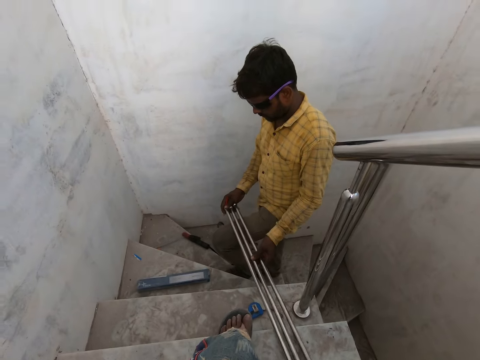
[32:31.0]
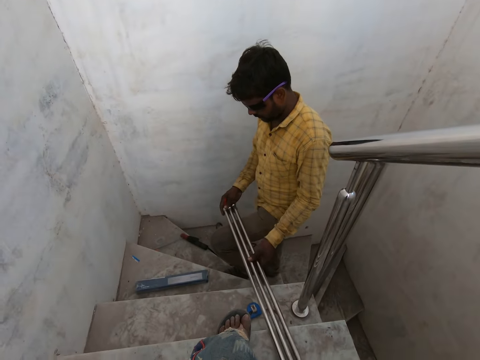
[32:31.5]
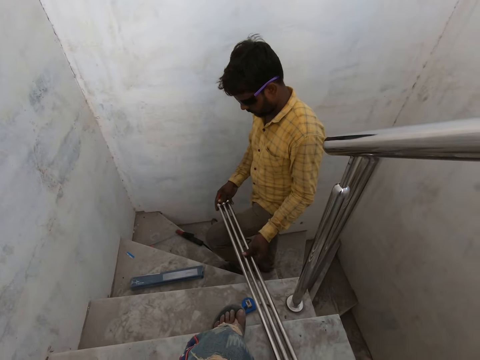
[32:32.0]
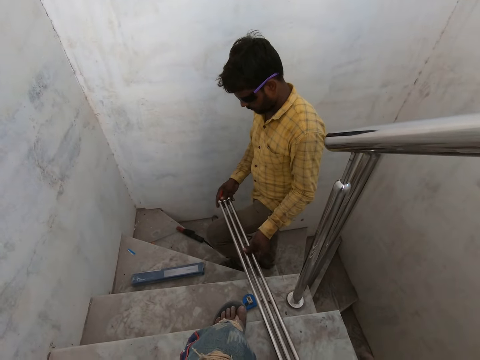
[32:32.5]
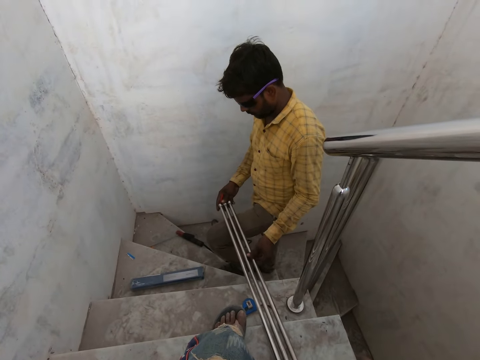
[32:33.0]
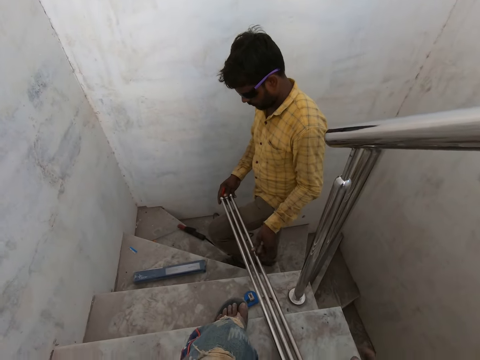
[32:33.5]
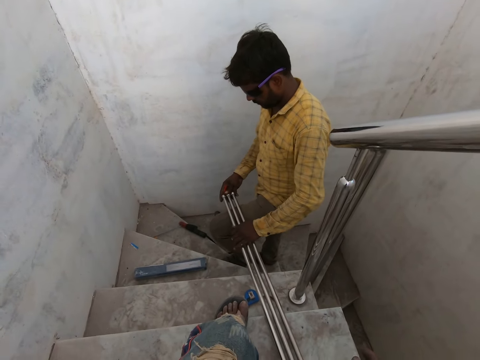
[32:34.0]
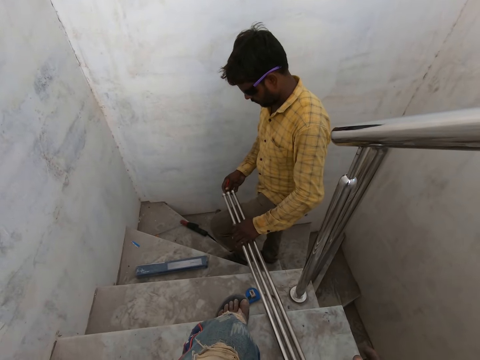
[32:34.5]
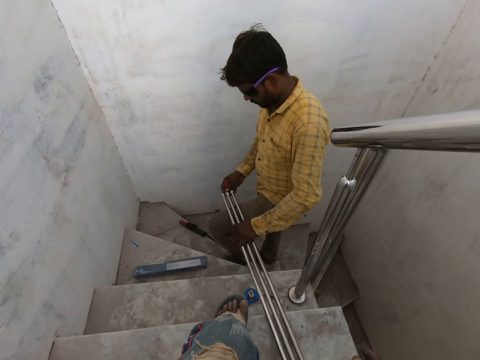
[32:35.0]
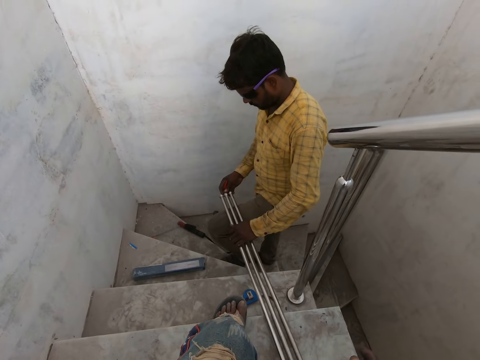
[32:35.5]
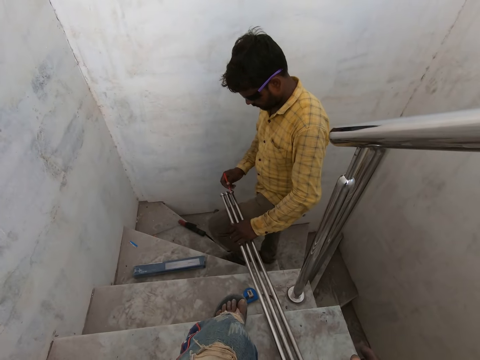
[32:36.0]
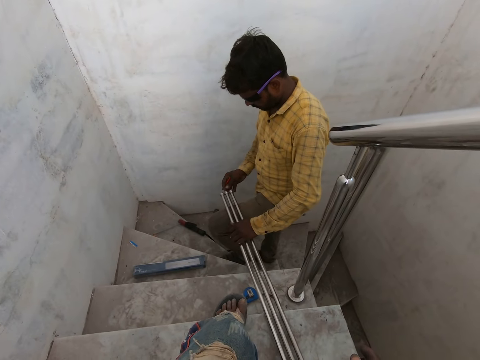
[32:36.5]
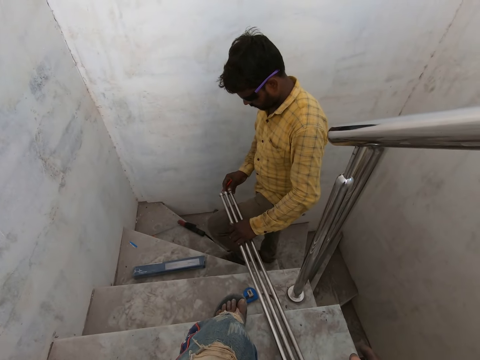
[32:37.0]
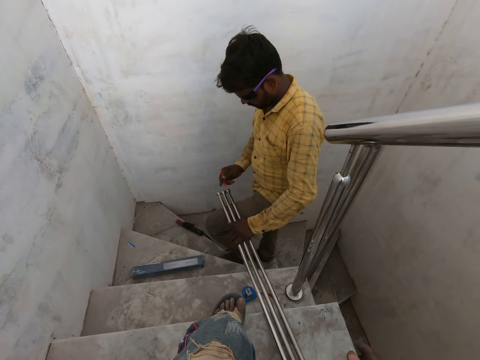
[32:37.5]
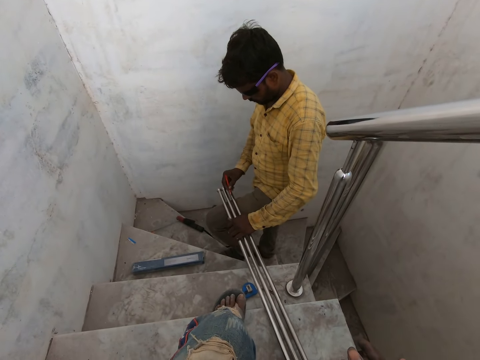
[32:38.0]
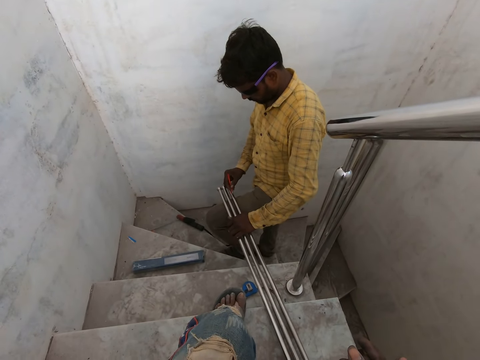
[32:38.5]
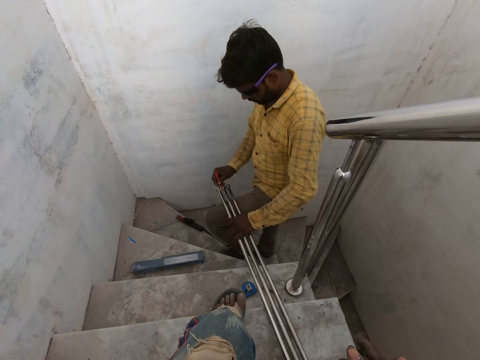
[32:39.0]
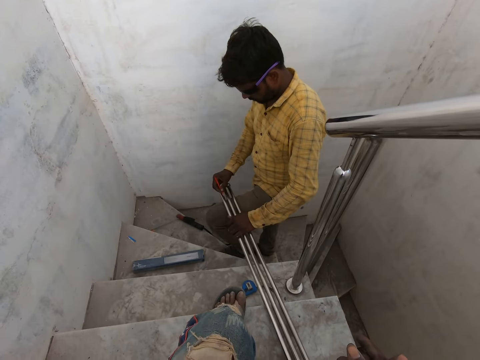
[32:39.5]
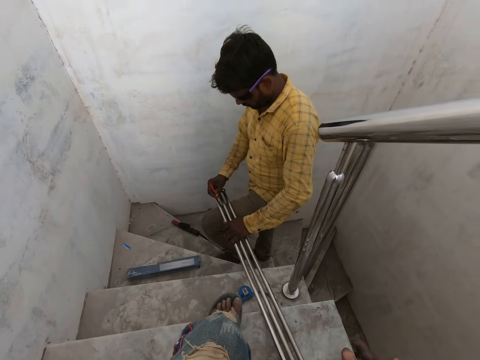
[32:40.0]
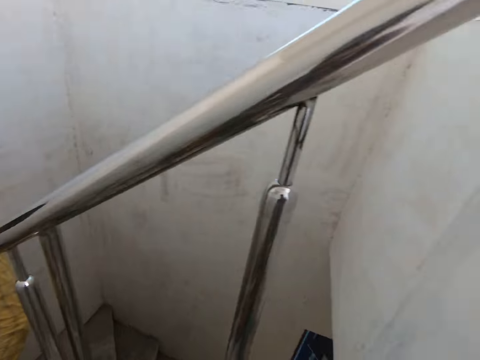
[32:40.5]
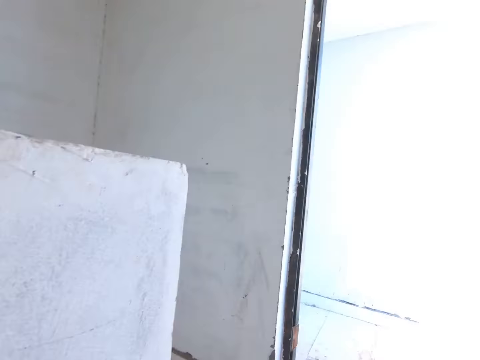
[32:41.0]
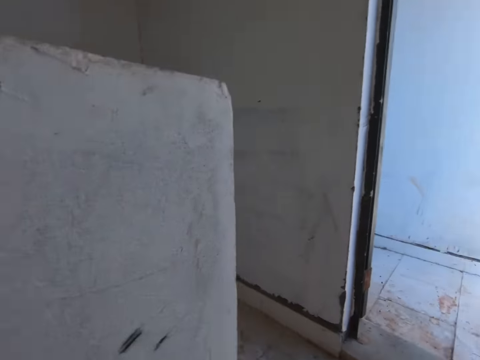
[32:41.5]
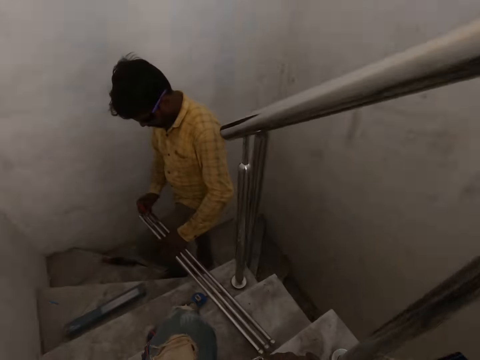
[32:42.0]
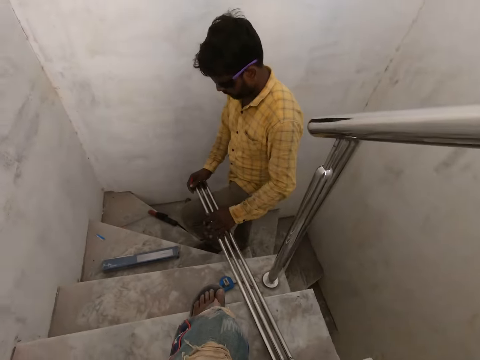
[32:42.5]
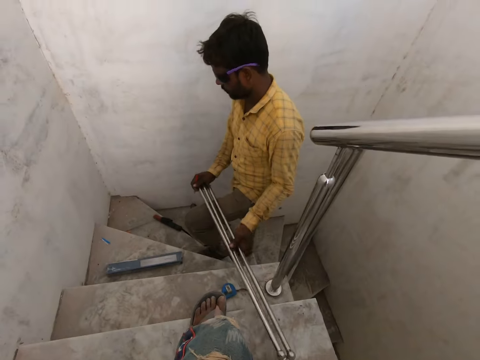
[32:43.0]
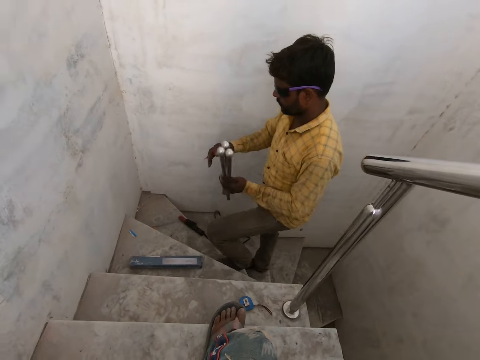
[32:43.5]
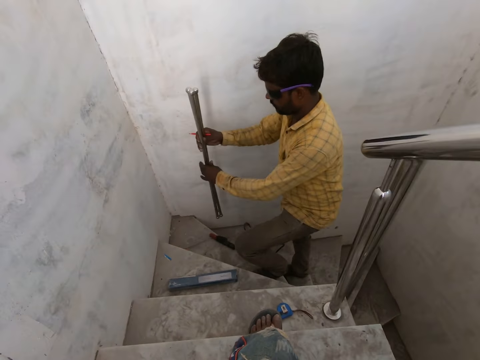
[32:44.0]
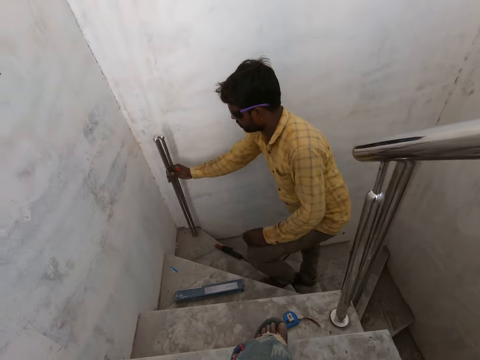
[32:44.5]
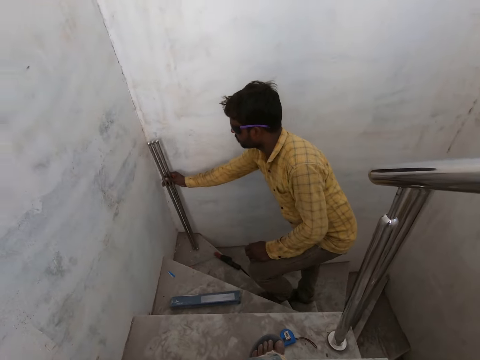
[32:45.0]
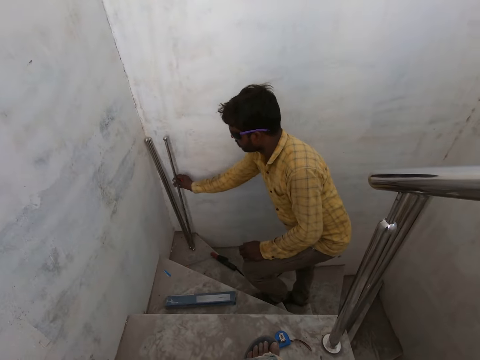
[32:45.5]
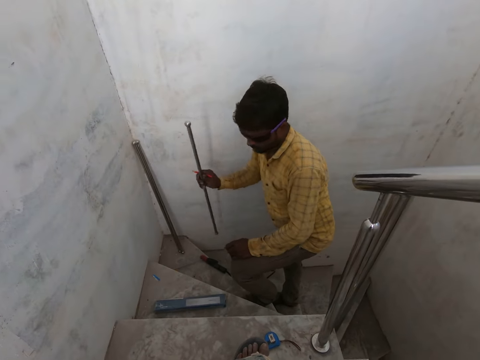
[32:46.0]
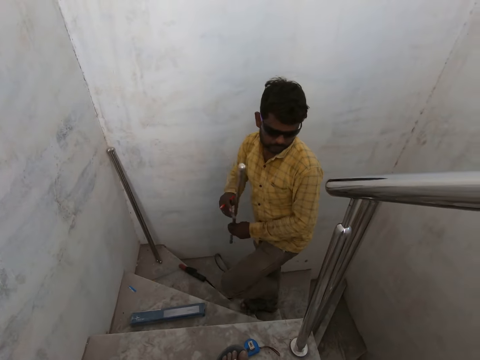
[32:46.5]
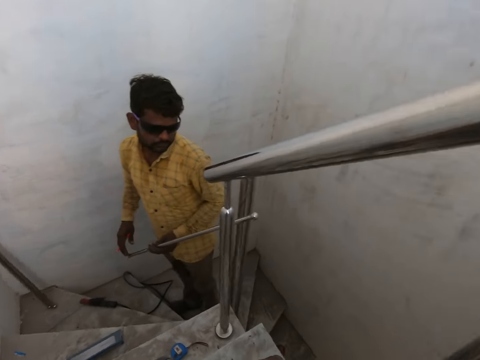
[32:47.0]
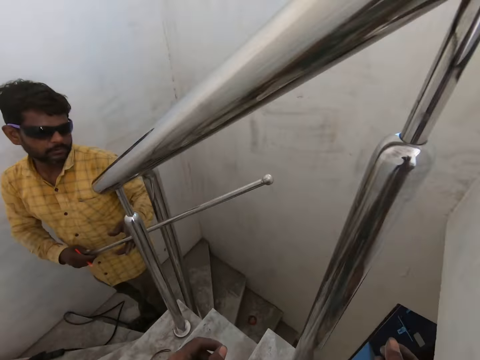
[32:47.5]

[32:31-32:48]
The camera wearer stares at the man. They stare at the man repeatedly. The man marks the stair railings on the staircase with the pen in his right hand. The camera wearer looks at the wall. They look at the man. The man places the stair railings on a wall in the house with his right hand. The camera wearer stares at the man. The man picks up a stair railing with his right hand from the wall.

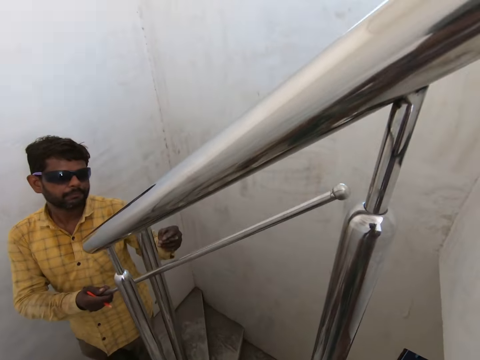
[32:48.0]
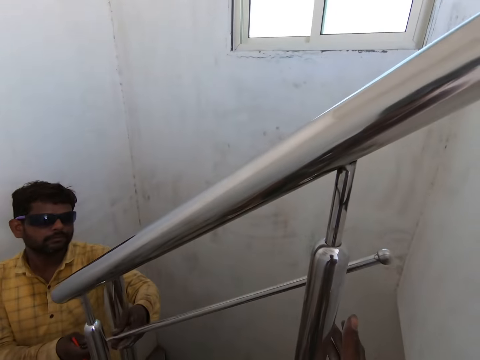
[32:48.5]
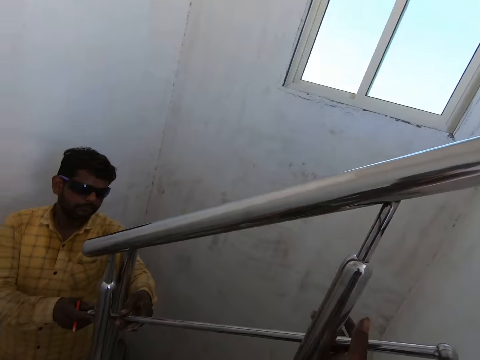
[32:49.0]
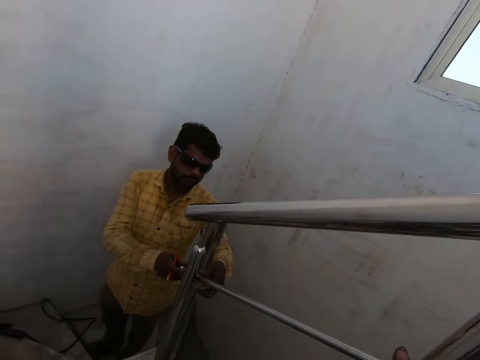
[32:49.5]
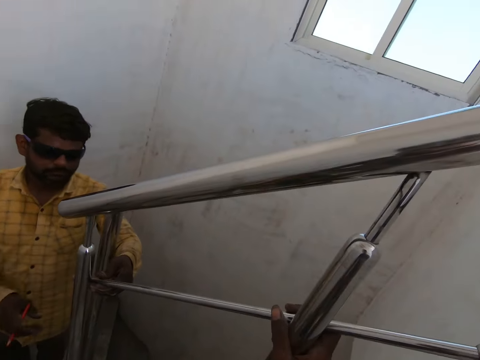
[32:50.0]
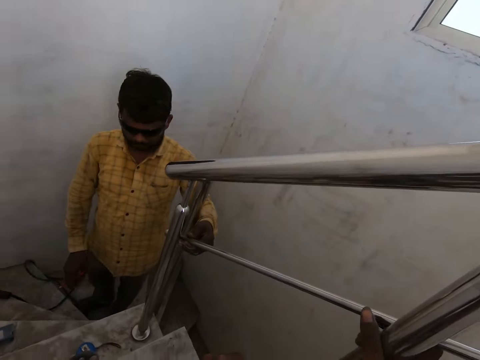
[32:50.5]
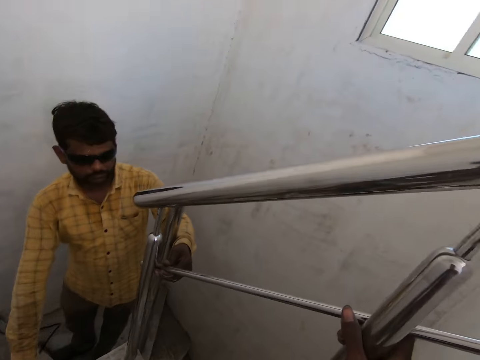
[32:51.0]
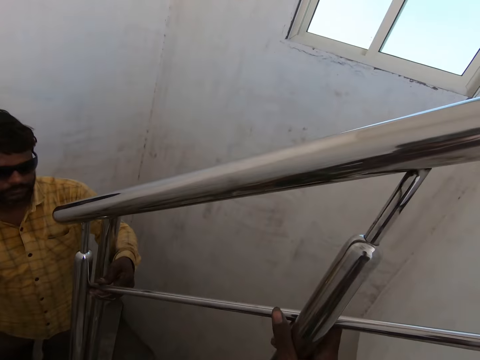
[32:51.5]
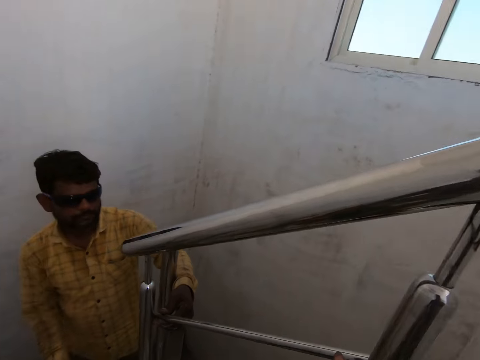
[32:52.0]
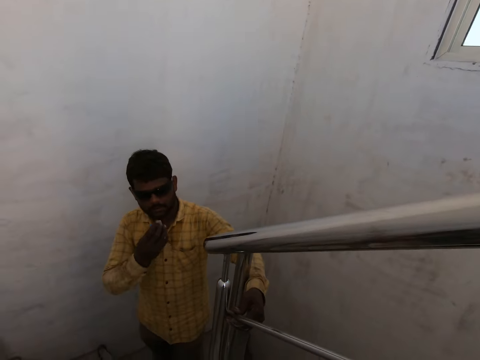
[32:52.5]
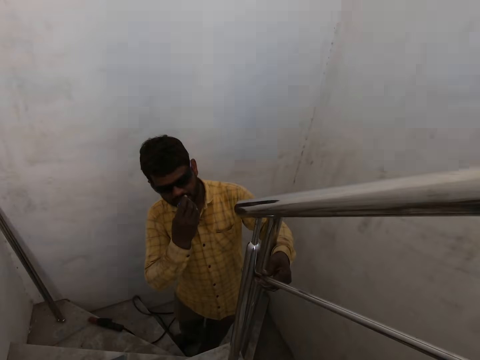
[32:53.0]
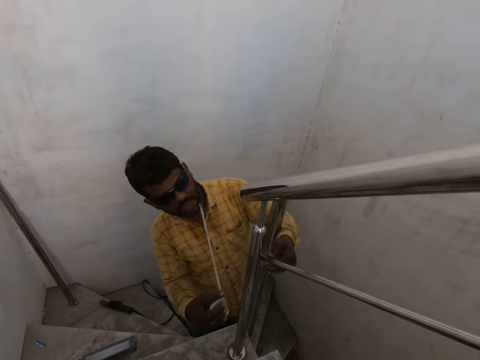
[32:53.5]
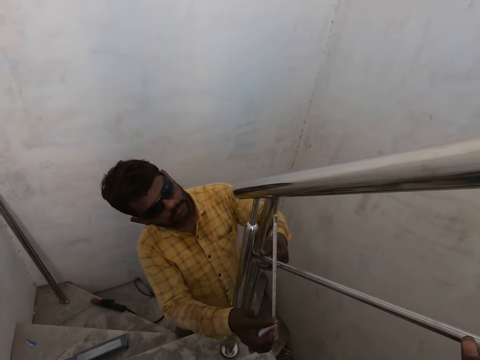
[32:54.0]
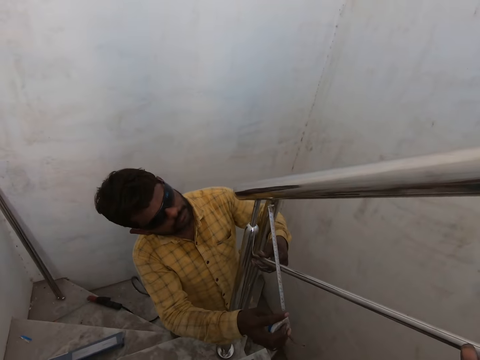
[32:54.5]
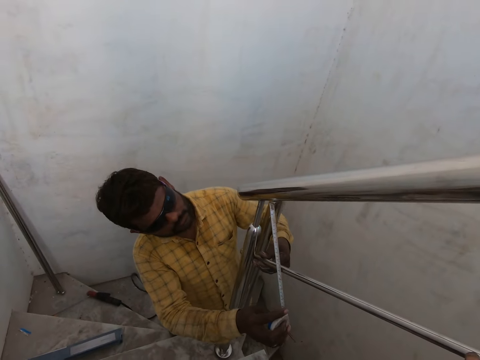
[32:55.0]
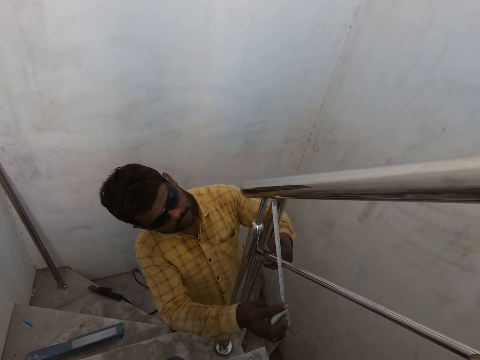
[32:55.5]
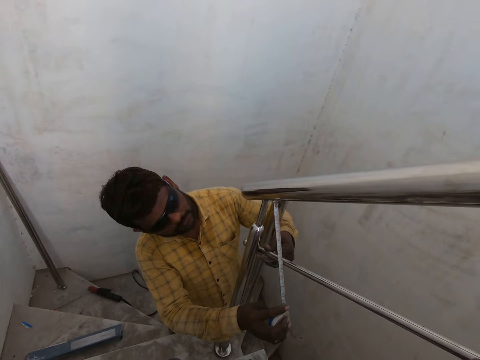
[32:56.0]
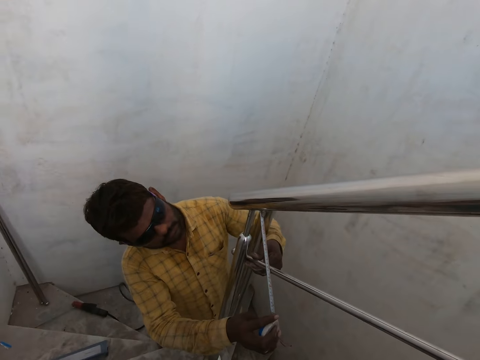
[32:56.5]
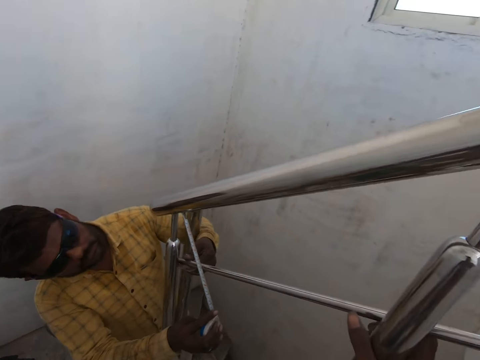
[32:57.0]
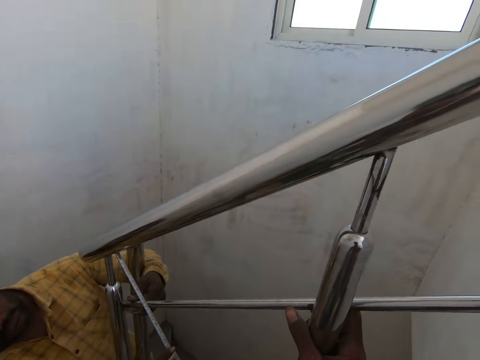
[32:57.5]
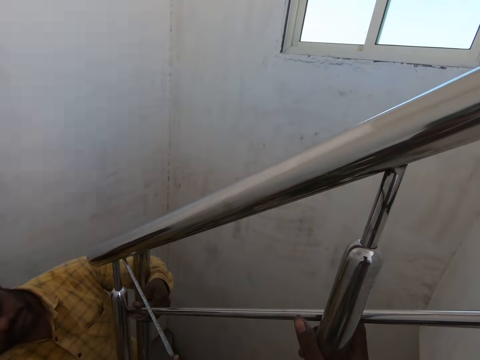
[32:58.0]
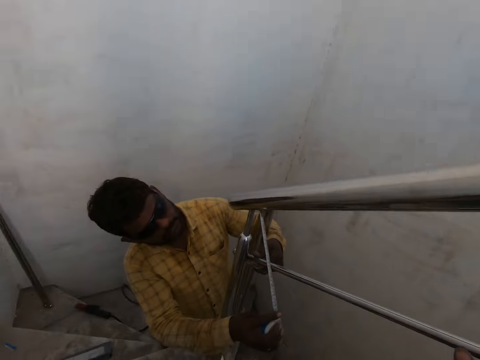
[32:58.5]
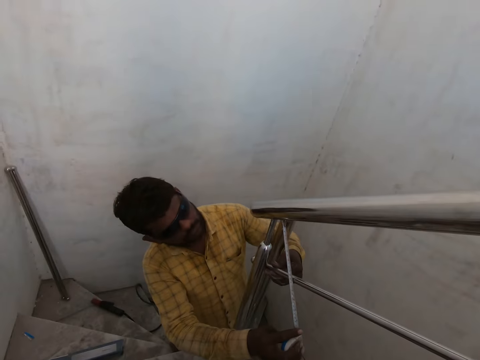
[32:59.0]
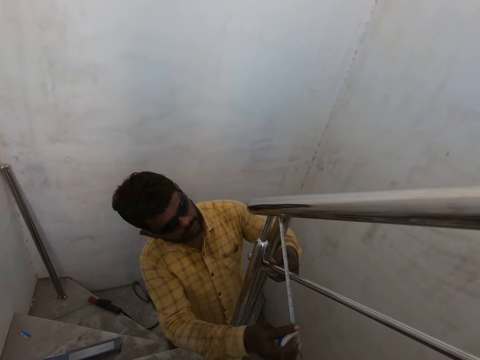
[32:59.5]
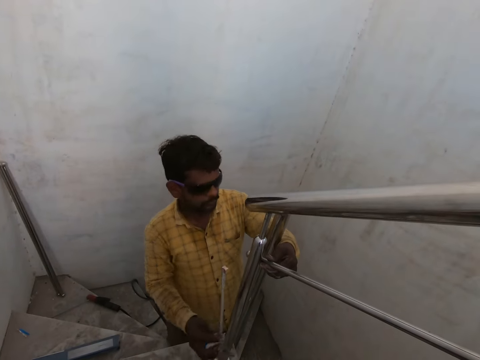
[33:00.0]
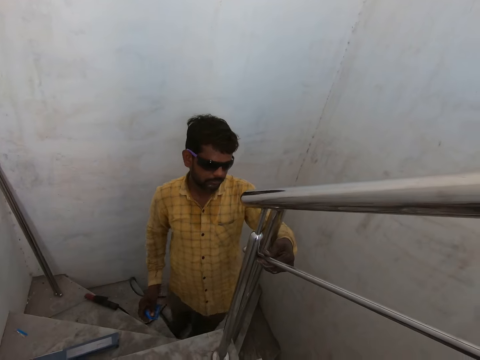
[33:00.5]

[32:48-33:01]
The camera wearer looks aside. The man sets the stair railing in his hands on the metal baluster. The camera wearer holds the stair railing firmly to the metal balusters with his right hand. He looks at the man. He looks aside. The man picks up the measuring tape from the staircase with his right hand. The camera wearer looks at the man. The man pulls out the measuring tape in his right hand with his mouth. The man measures the space between the baluster and a rail cap with the measuring tape in his right hand. The camera wearer stares at the man. He stares at the man again. He looks aside. He looks at the man.
